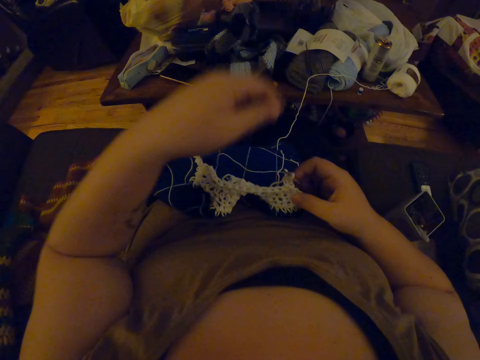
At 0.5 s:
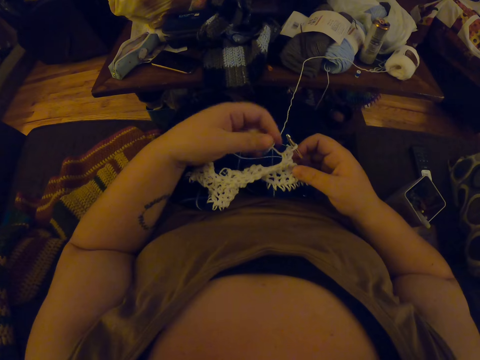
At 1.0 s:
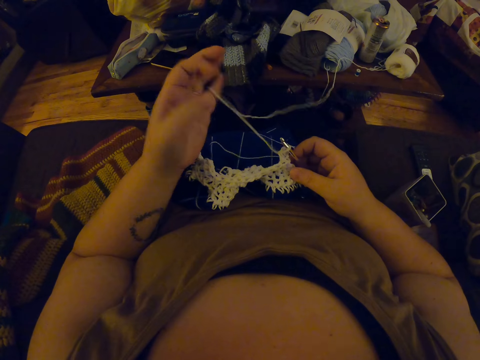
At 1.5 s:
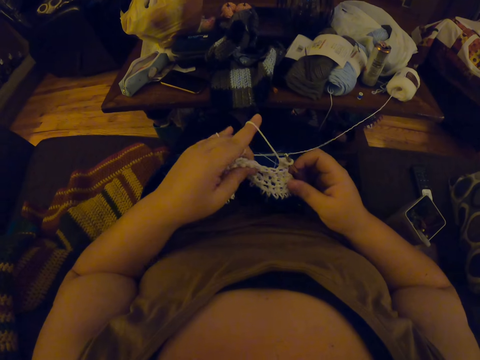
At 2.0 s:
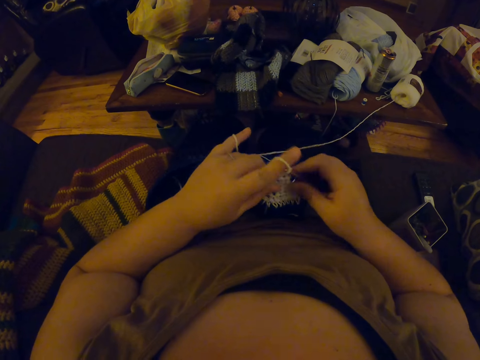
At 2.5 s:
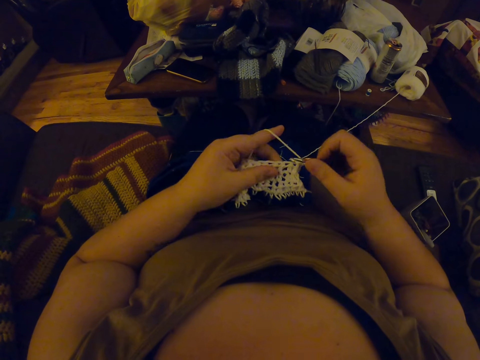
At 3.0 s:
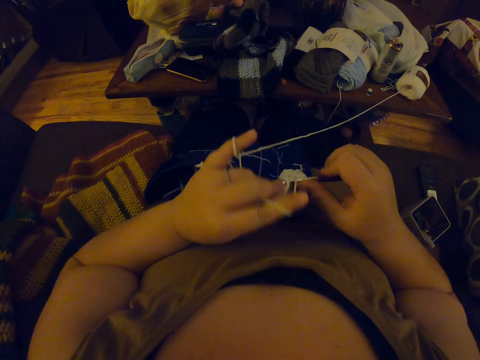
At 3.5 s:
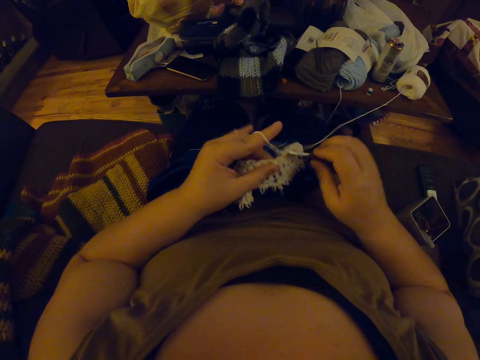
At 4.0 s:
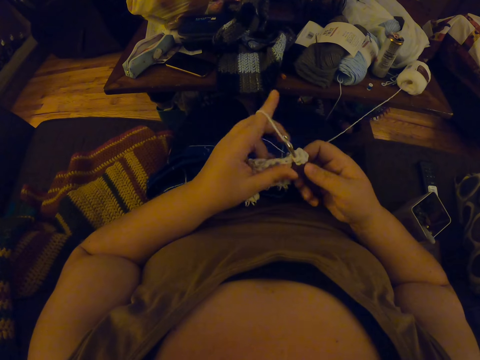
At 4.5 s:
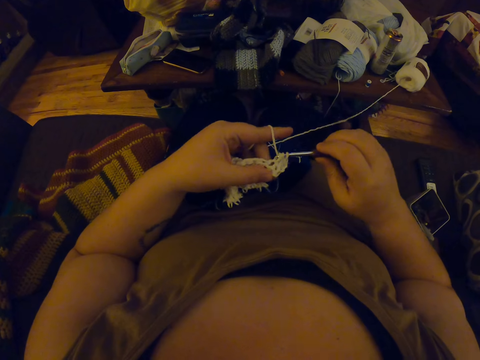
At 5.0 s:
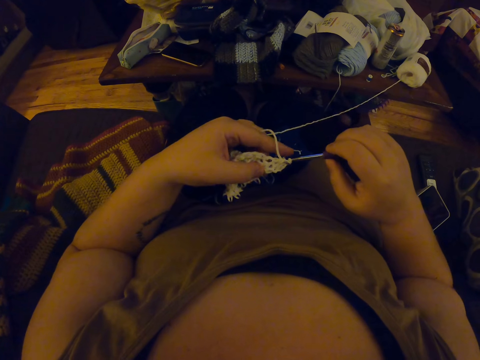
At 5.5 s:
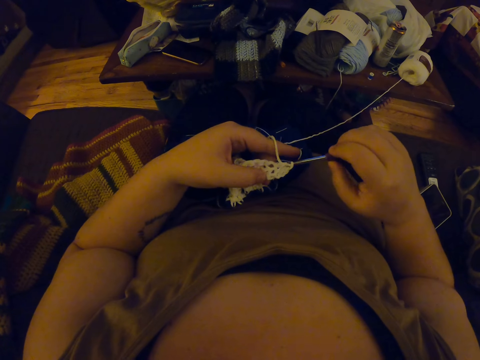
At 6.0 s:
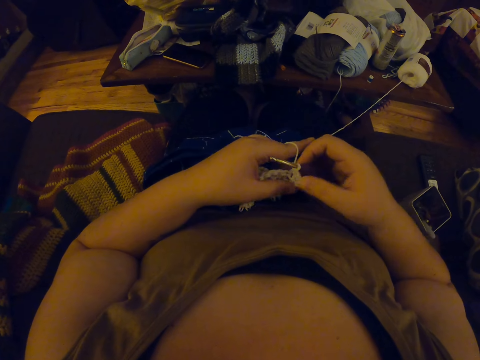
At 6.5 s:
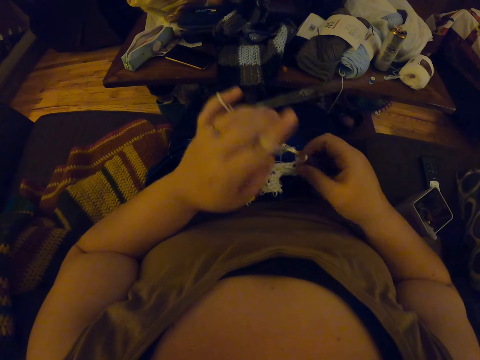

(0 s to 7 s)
The camera wearer picks the yarn from her lap with her left hand. She is sitting on a couch with a fabric on her lap and a crochet hook in her right hand. She twists the yarn around her left hand and crochets with the yarn.

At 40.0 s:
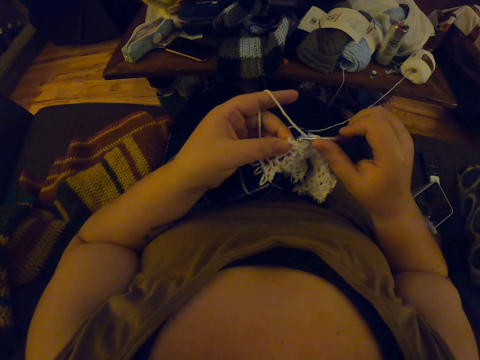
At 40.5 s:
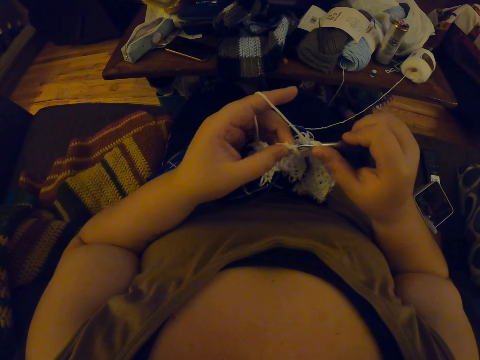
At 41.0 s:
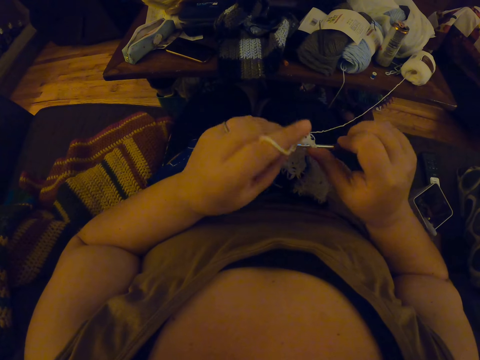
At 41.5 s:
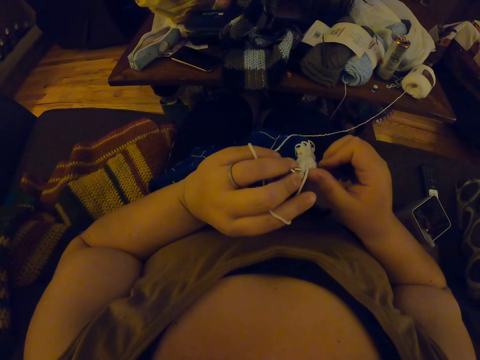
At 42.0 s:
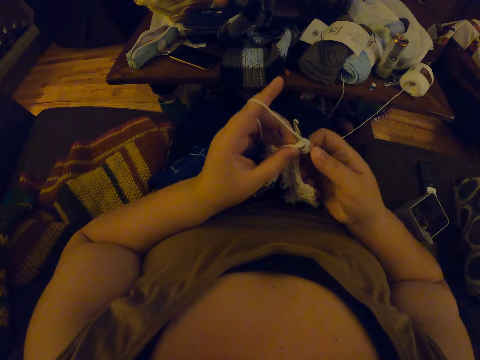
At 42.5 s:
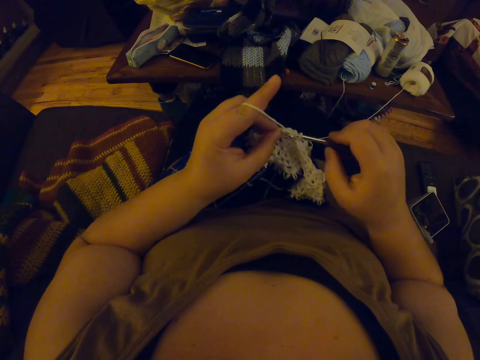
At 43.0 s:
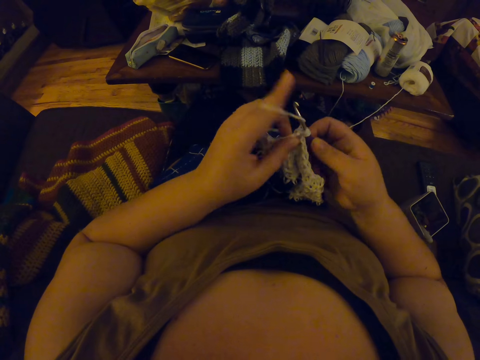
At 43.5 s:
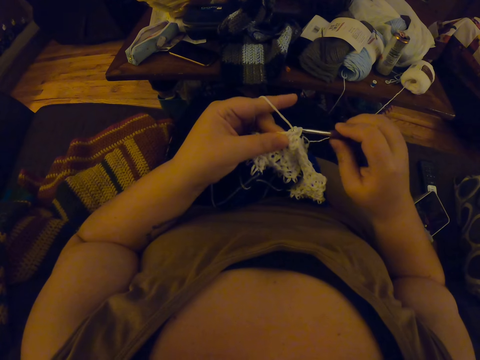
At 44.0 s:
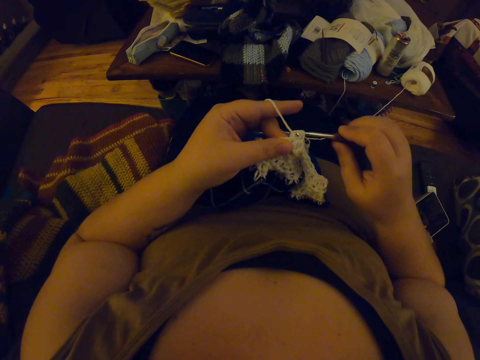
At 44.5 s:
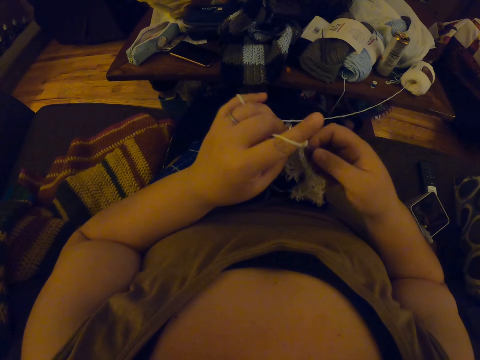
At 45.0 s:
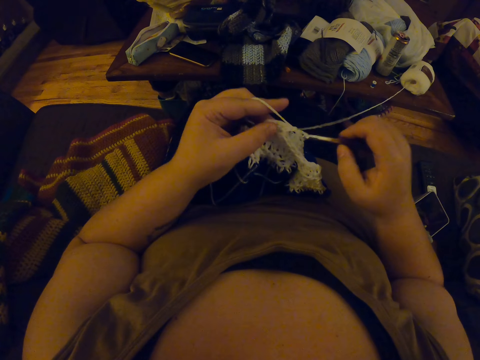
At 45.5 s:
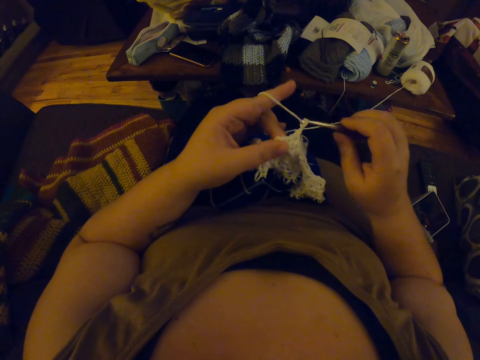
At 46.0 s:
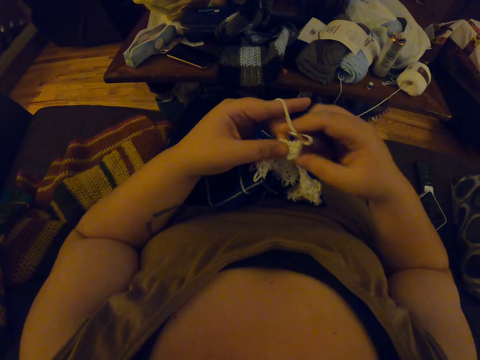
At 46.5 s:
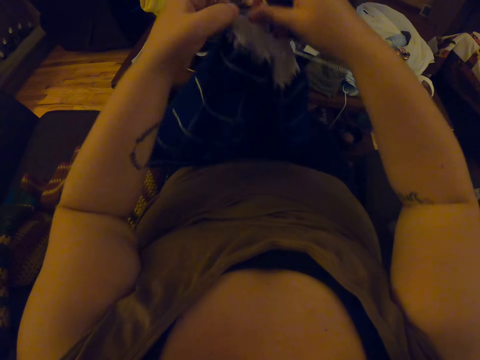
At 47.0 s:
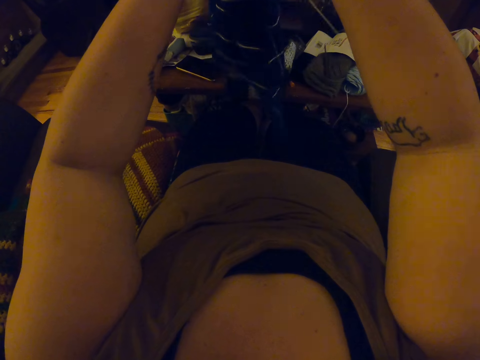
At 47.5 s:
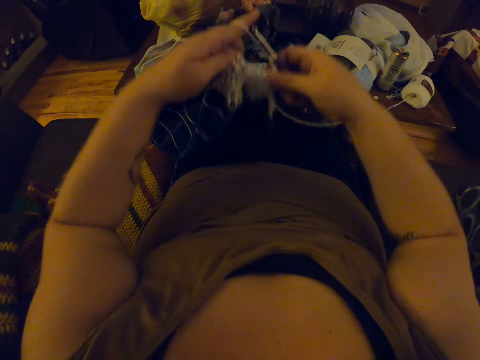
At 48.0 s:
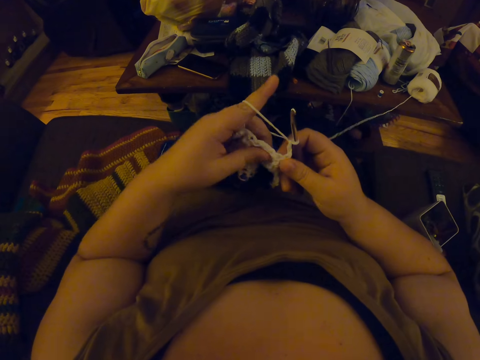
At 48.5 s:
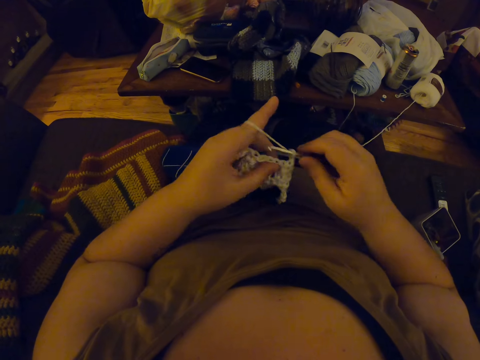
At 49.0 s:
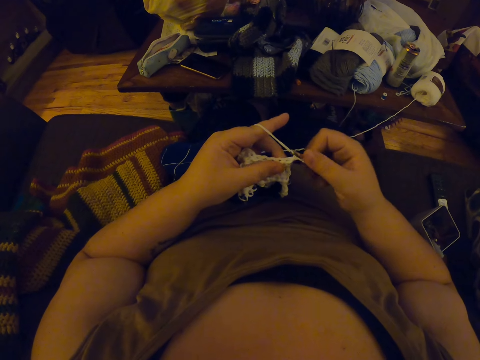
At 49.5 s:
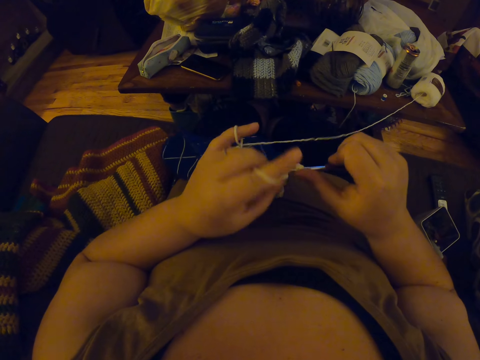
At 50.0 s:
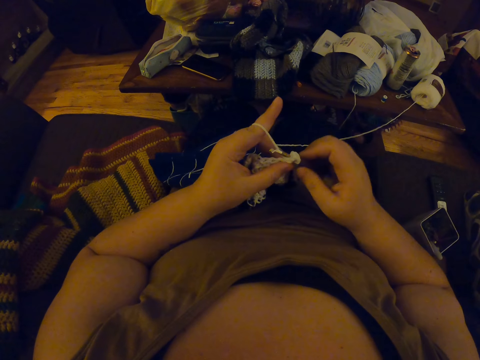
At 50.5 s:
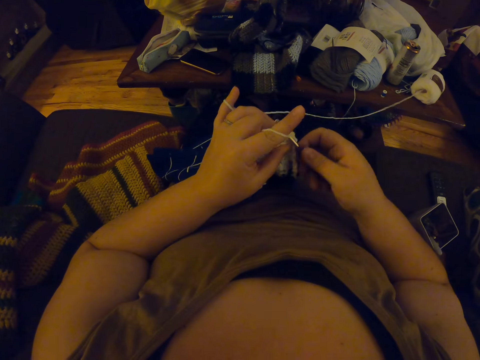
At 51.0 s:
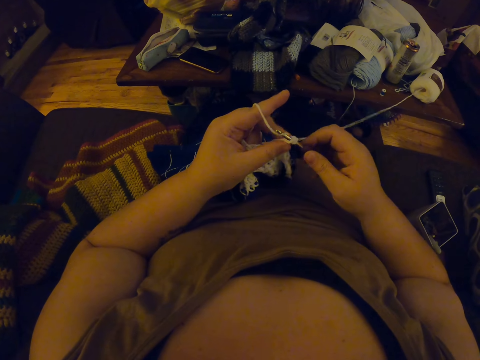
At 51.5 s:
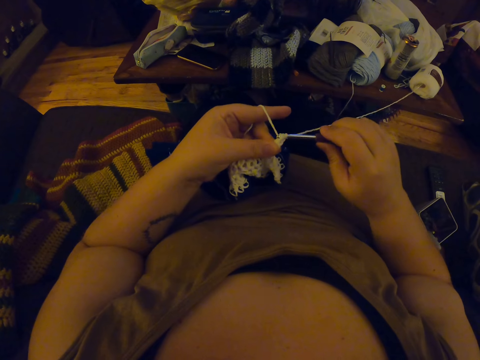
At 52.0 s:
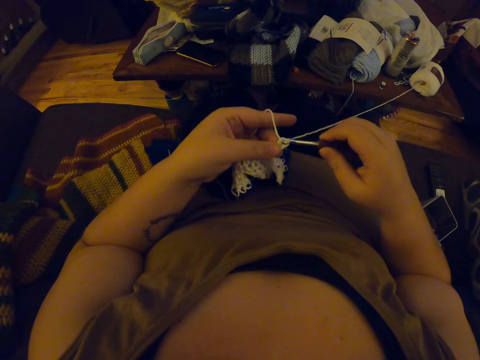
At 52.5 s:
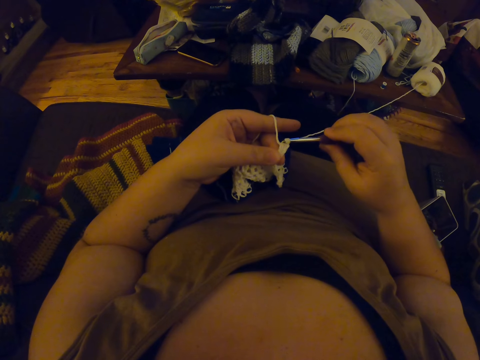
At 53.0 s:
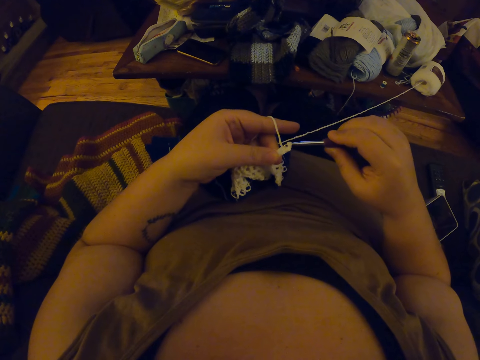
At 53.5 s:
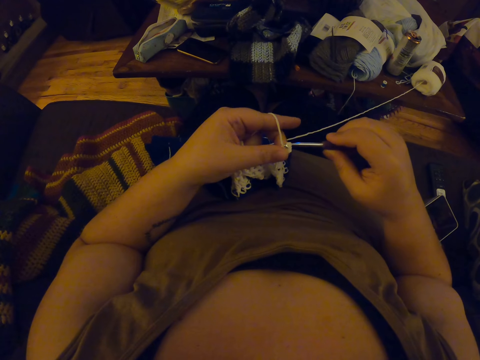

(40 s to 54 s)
The camera wearer continues crocheting with the yarn. She turns the fabric on her lap around again. She straightens the fabric. She continues crocheting with the yarn.

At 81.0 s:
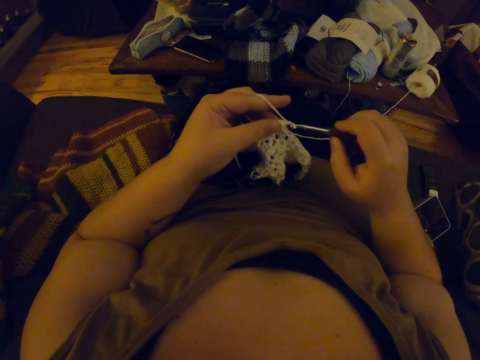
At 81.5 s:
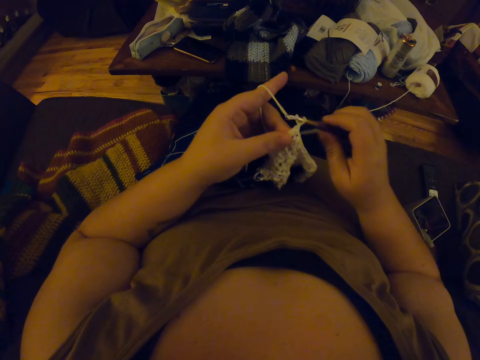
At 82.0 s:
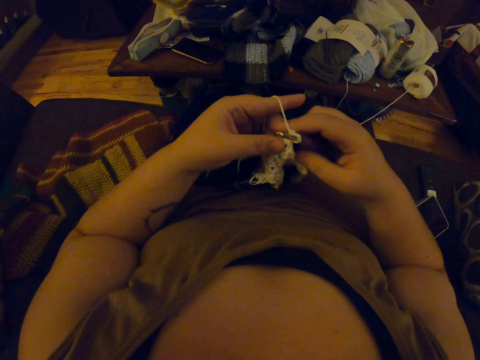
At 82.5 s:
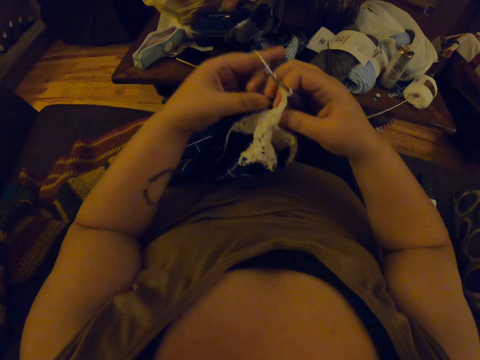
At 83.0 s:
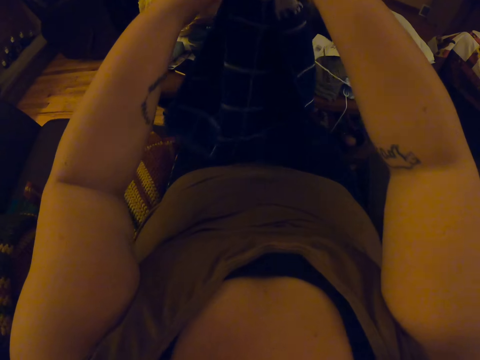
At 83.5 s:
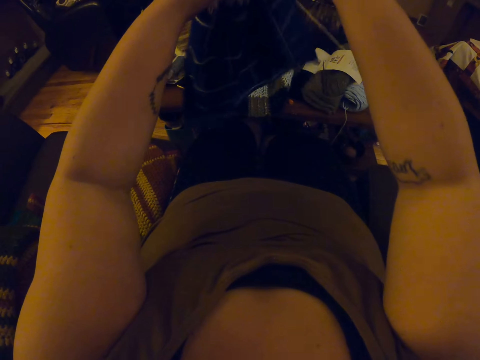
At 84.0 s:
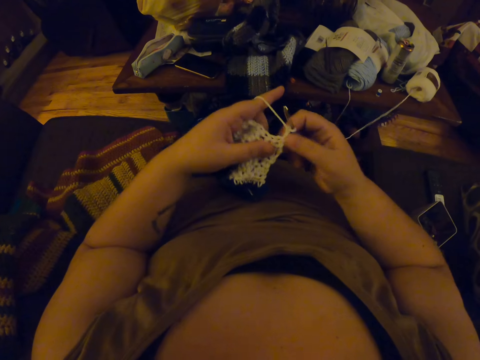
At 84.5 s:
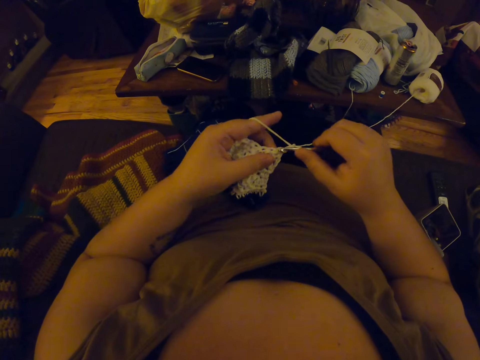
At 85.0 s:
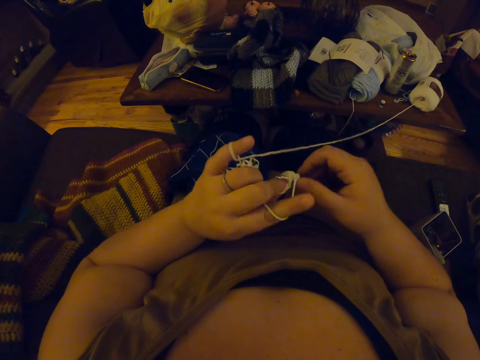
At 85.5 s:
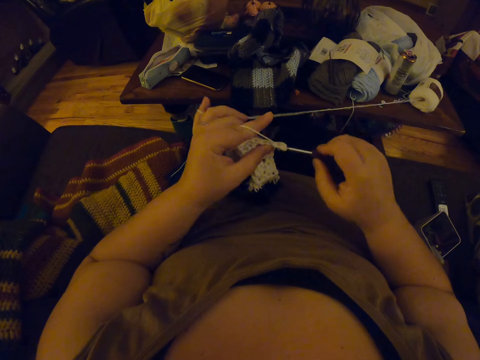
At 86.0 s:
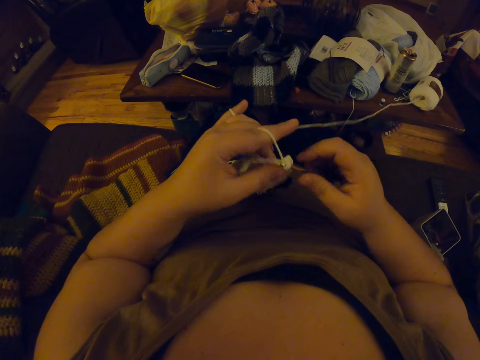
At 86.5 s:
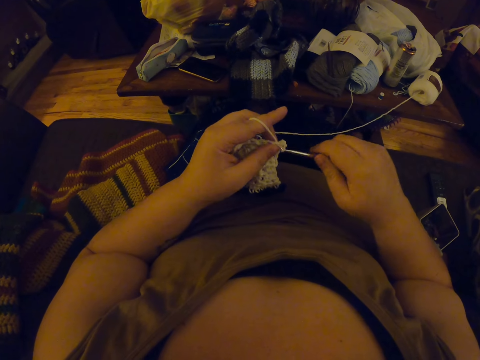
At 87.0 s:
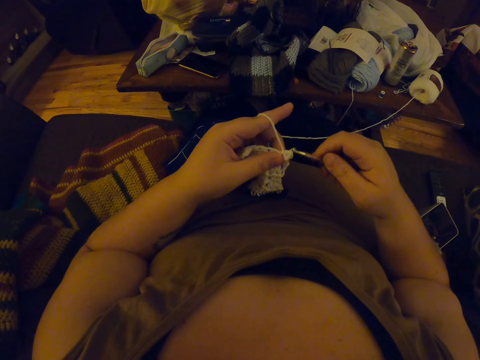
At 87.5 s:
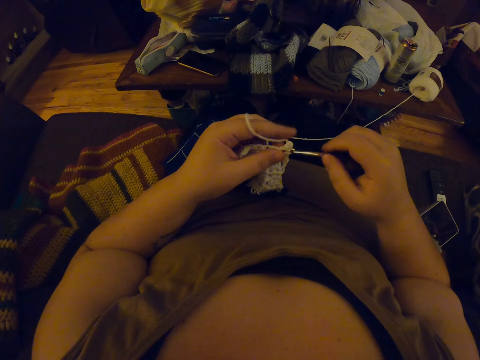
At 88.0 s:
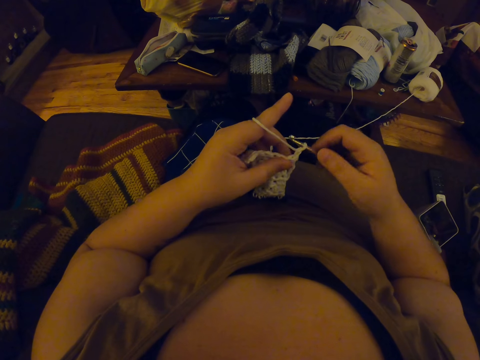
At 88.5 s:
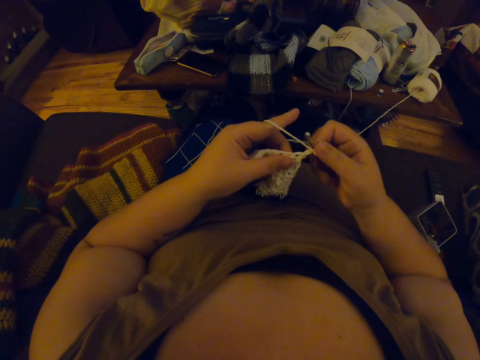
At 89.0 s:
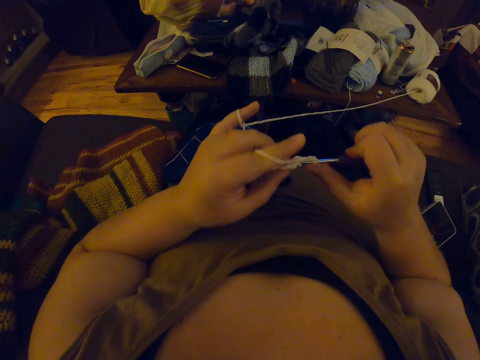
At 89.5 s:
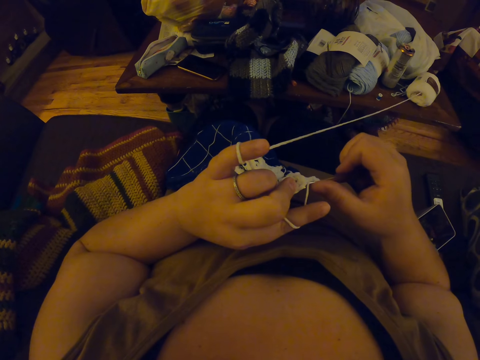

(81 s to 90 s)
The camera wearer turns the fabric on her lap around again. She straightens the fabric. She continues crocheting with the yarn.
